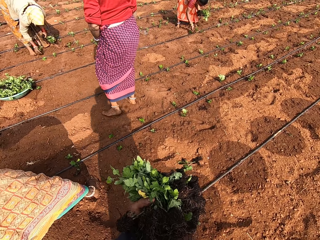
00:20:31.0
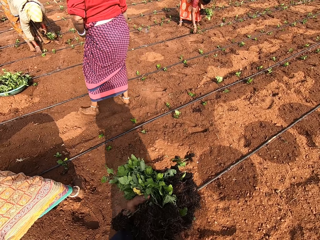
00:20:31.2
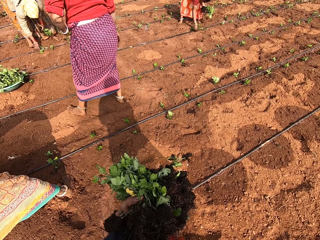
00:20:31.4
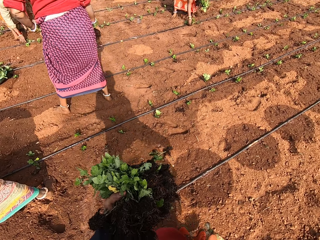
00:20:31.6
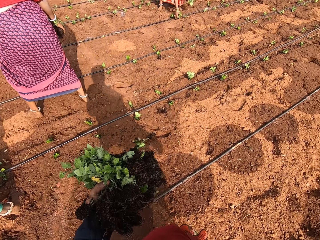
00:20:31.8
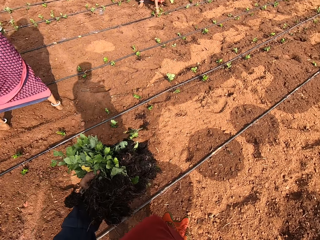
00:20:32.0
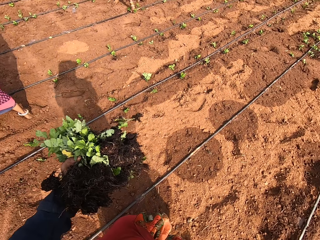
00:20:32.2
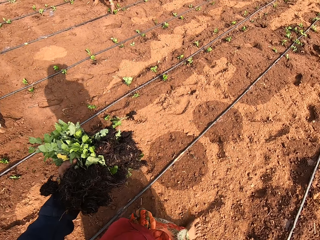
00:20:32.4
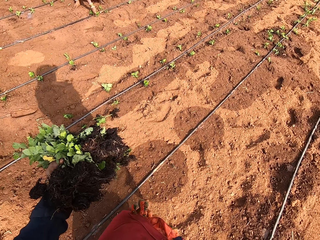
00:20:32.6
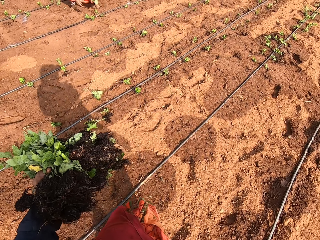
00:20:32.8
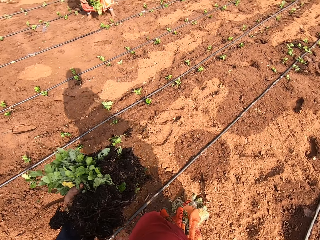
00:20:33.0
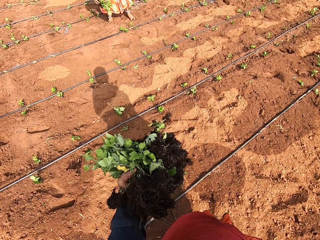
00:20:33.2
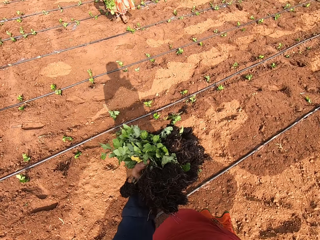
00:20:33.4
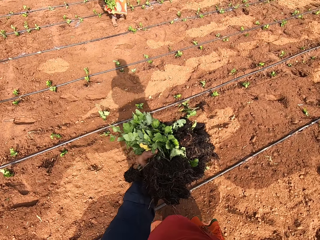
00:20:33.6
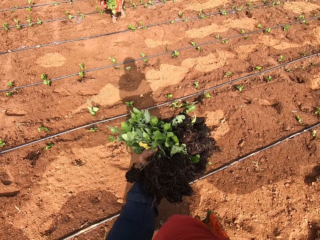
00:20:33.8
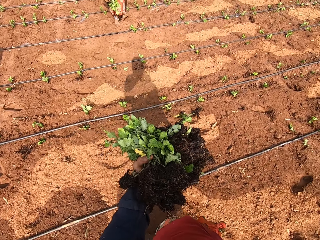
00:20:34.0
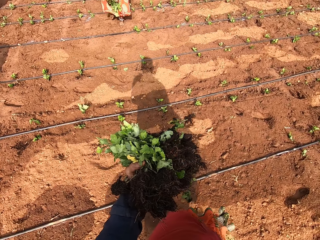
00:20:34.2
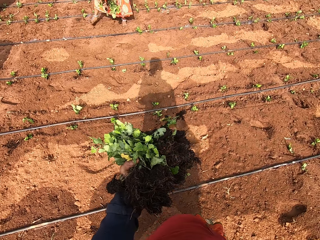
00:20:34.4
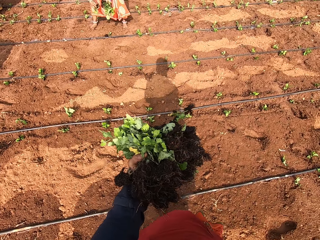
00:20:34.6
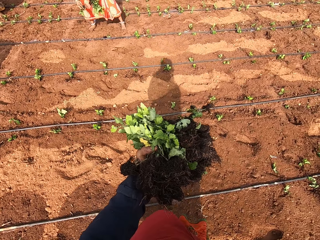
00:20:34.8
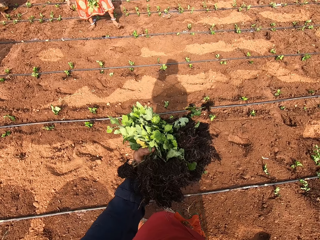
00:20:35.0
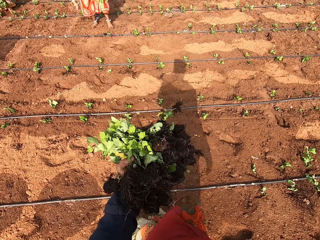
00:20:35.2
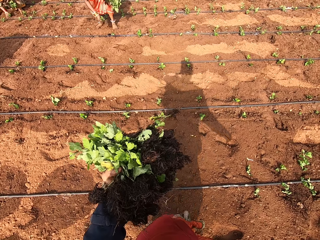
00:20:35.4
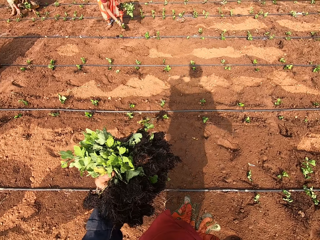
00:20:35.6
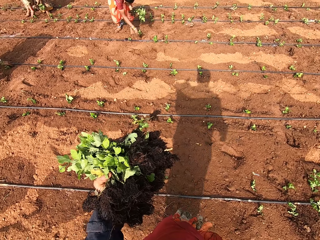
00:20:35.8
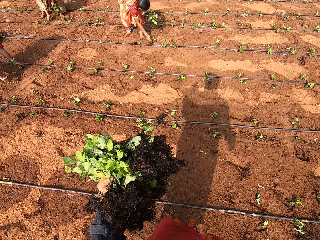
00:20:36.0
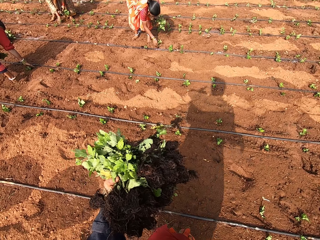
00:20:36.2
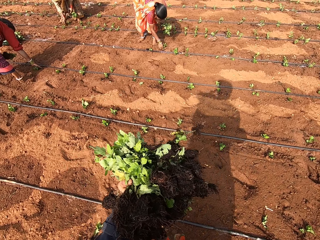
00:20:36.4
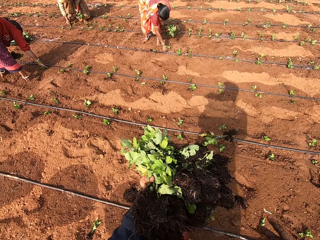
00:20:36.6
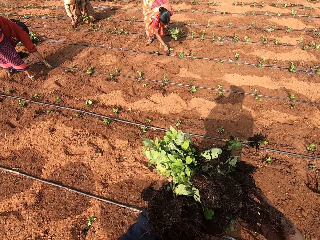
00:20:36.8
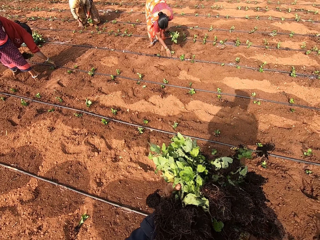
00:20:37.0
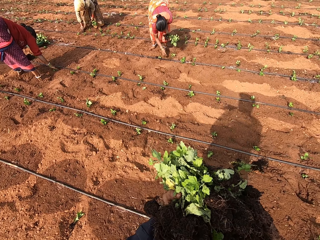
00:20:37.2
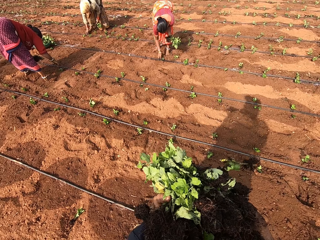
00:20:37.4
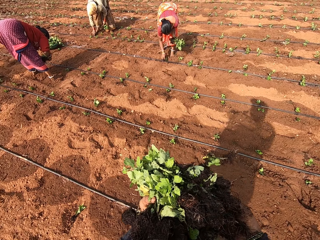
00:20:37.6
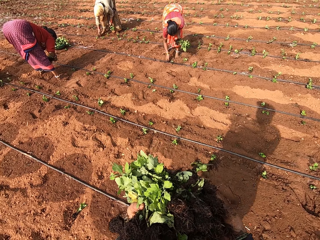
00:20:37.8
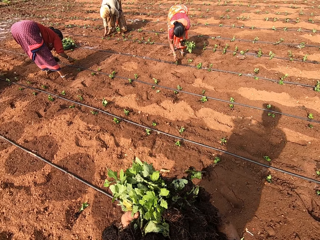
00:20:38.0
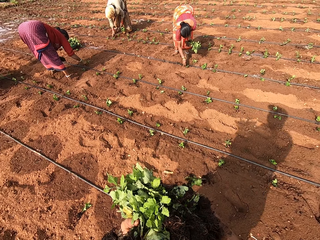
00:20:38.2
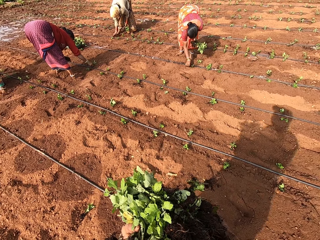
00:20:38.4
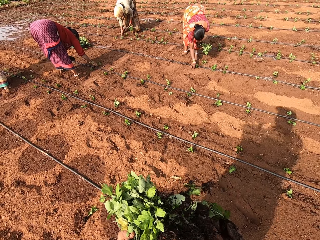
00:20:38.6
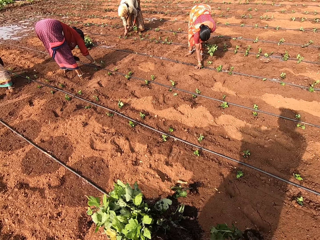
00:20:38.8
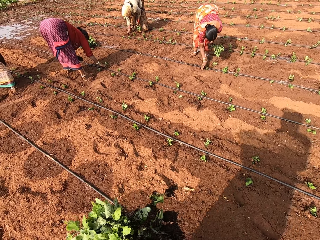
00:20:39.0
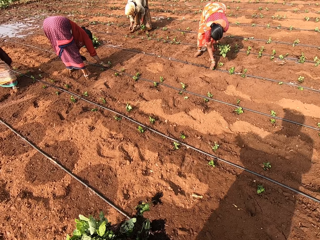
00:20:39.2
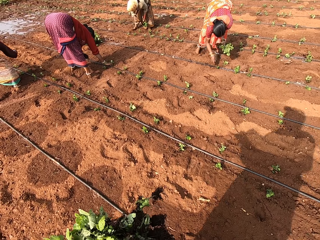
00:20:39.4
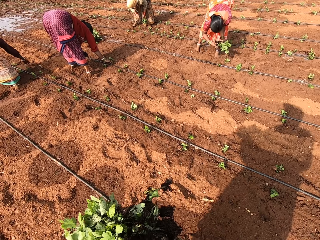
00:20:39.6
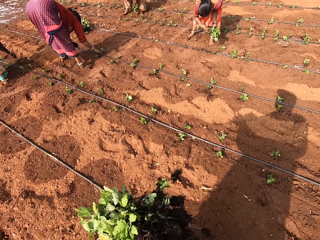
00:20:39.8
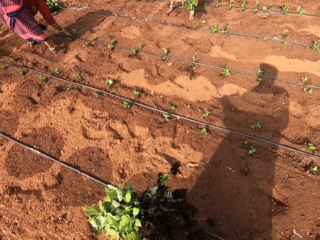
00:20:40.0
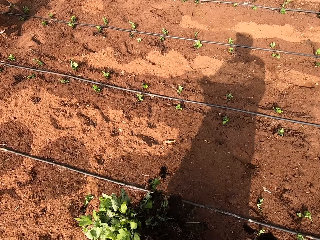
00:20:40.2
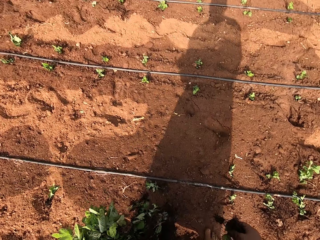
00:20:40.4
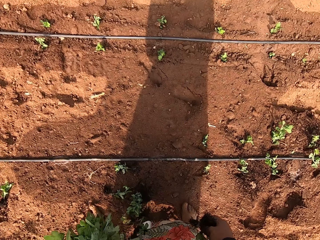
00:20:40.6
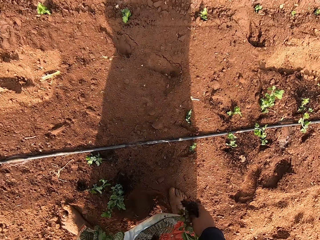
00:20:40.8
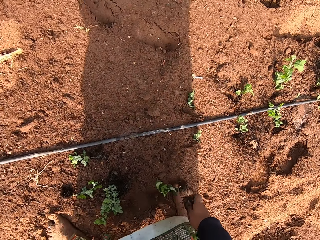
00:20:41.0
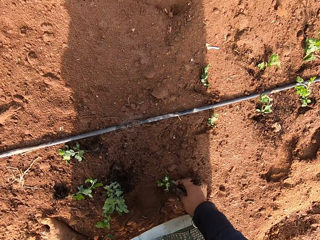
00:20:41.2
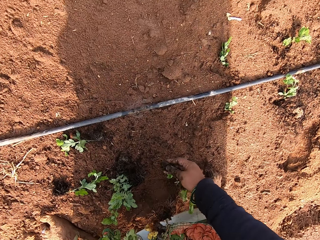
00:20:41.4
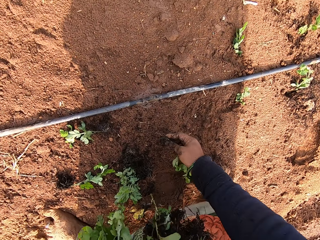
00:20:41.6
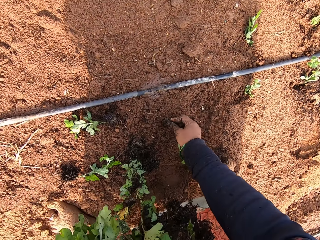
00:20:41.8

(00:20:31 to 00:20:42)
A woman picks a seedling from her left hand with her right hand. A second woman picks a seedling from the ground with her right hand. The first woman places the seedling on the ground with her right hand. The second woman plants the seedling in the ground with her right hand. The camera wearer moves around. The second woman picks a seedling from her left hand with her right hand. The first woman shuffles sand on the ground with her right hand. A third woman adjusts a seedling on the ground with her right hand. The second woman plants the seedling in the ground with her right hand. The second woman picks a seedling from the ground with her right hand. The third woman picks a seedling from her left hand with her right hand. The second woman plants the seedling in the ground with her right hand. The third woman plants the seedling in the ground with her right hand. The camera wearer picks a seedling from her left hand with her right hand. A lady plants seedlings. A person plants seedlings. The second woman picks a seedling from her left hand with her right hand.

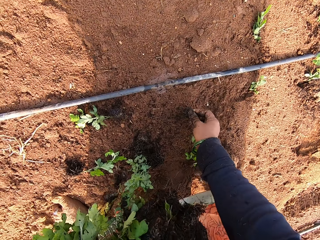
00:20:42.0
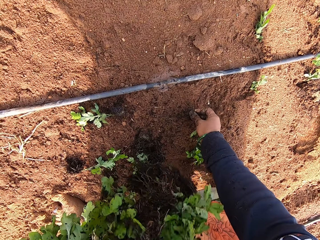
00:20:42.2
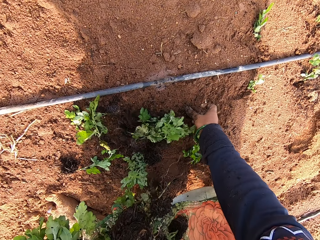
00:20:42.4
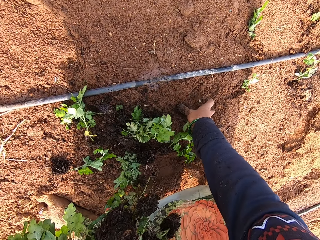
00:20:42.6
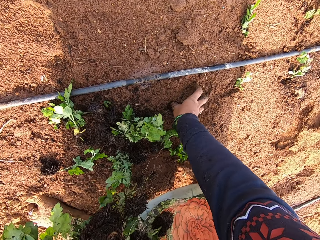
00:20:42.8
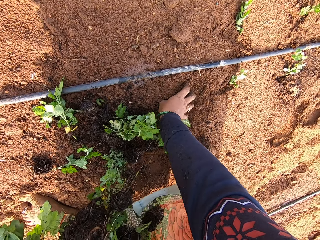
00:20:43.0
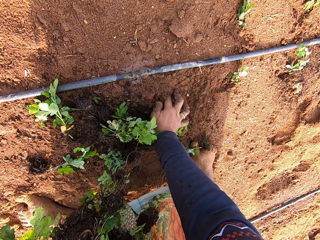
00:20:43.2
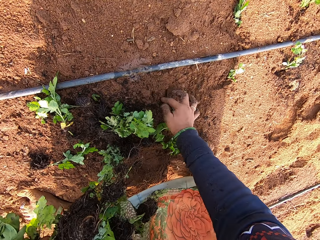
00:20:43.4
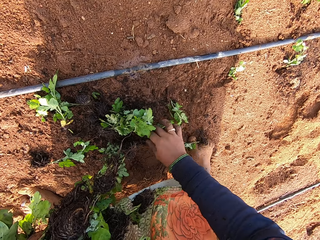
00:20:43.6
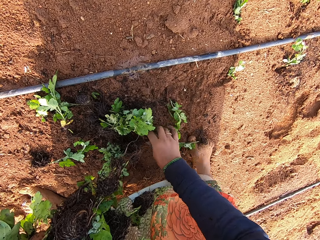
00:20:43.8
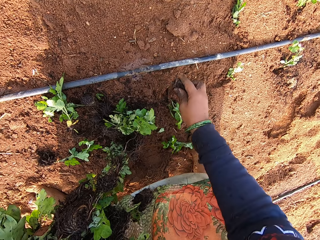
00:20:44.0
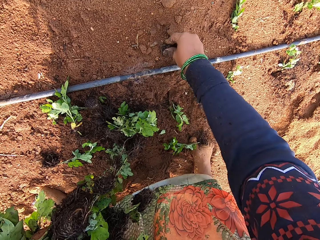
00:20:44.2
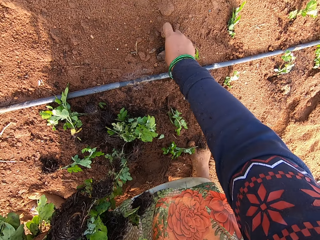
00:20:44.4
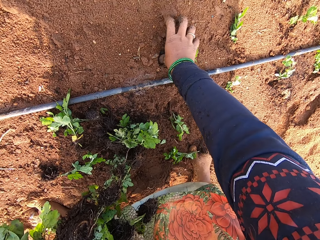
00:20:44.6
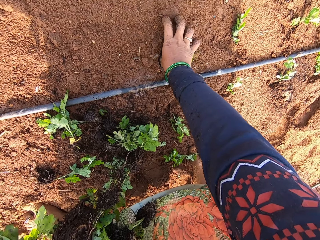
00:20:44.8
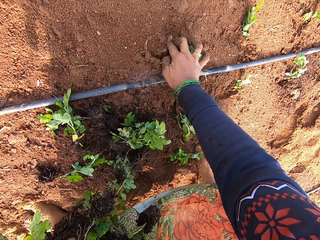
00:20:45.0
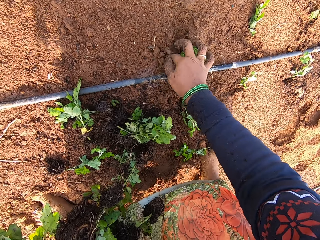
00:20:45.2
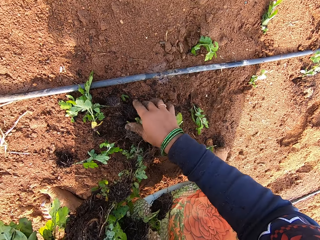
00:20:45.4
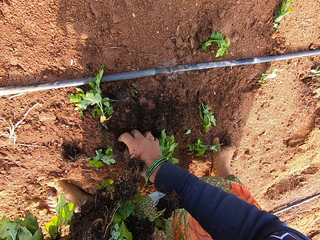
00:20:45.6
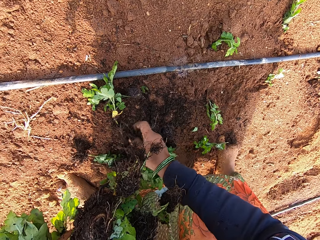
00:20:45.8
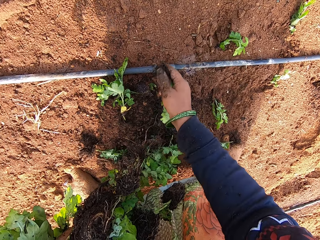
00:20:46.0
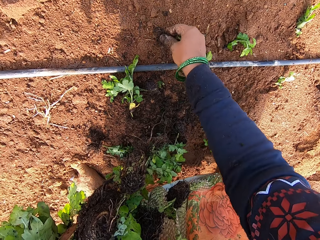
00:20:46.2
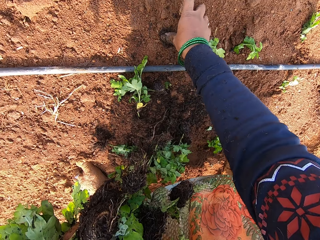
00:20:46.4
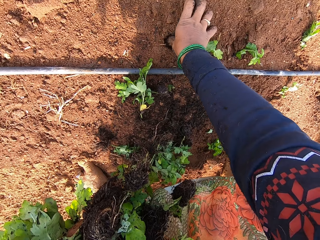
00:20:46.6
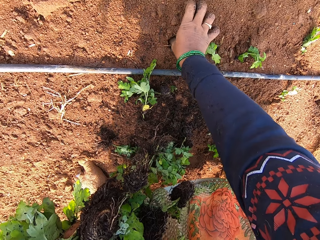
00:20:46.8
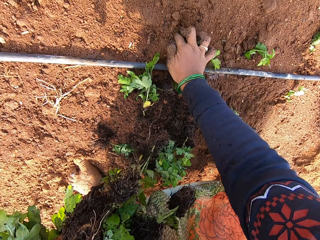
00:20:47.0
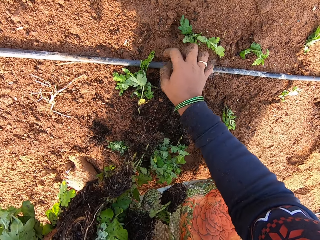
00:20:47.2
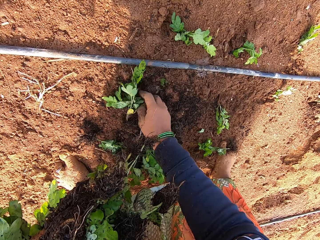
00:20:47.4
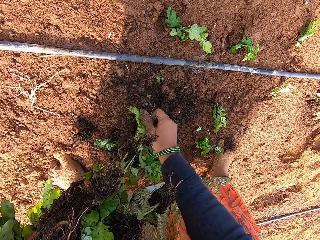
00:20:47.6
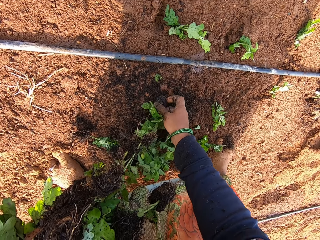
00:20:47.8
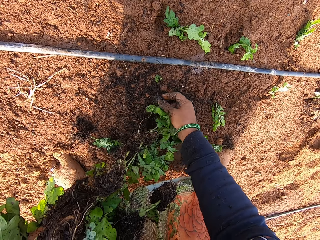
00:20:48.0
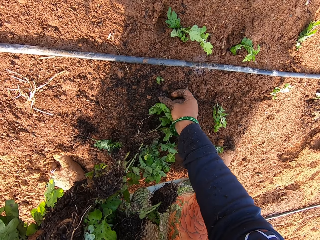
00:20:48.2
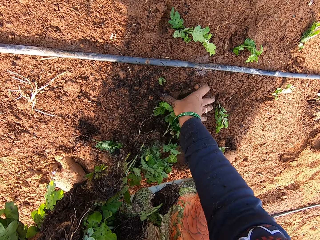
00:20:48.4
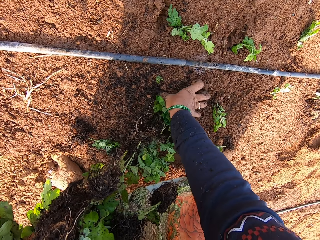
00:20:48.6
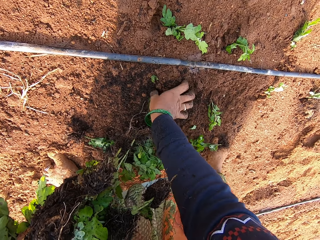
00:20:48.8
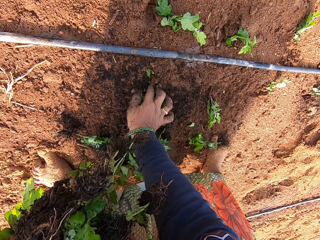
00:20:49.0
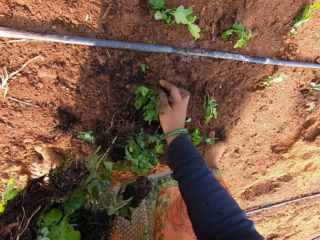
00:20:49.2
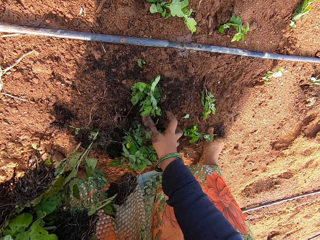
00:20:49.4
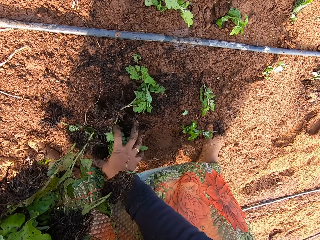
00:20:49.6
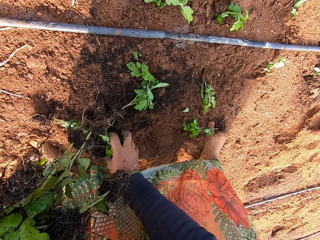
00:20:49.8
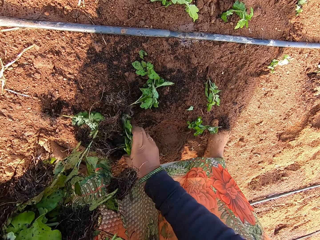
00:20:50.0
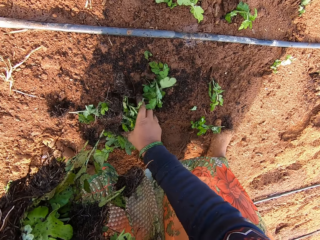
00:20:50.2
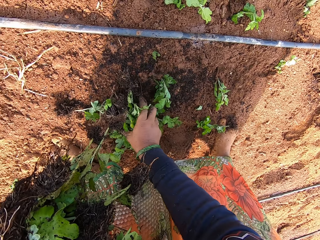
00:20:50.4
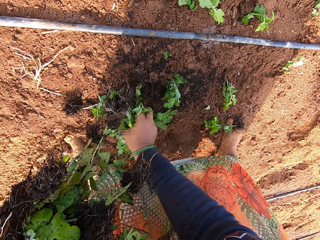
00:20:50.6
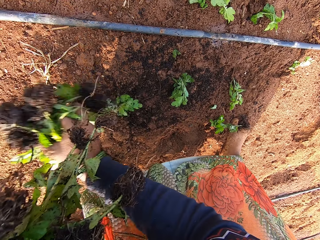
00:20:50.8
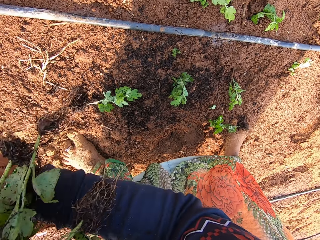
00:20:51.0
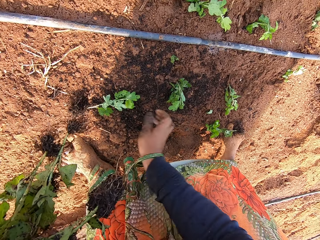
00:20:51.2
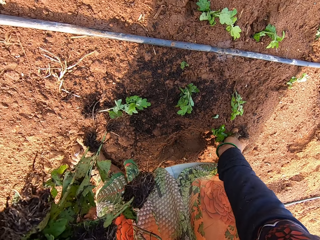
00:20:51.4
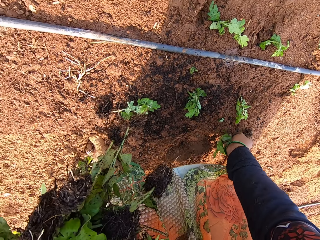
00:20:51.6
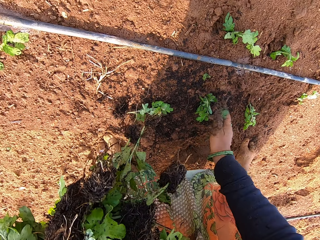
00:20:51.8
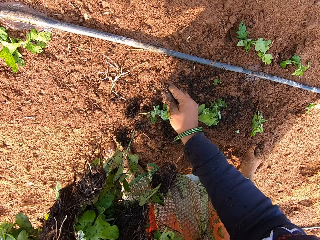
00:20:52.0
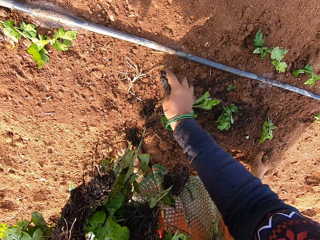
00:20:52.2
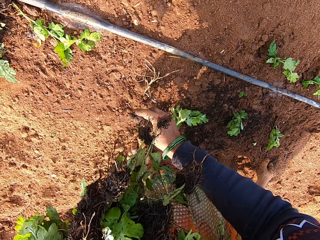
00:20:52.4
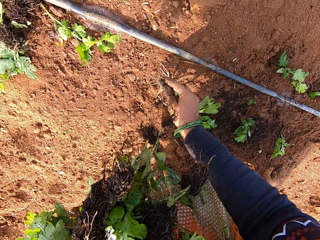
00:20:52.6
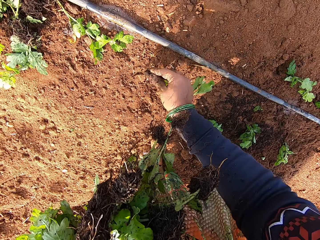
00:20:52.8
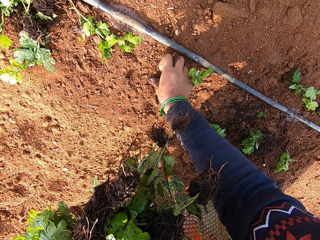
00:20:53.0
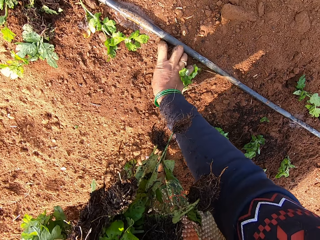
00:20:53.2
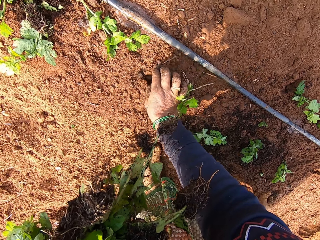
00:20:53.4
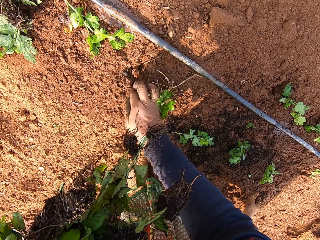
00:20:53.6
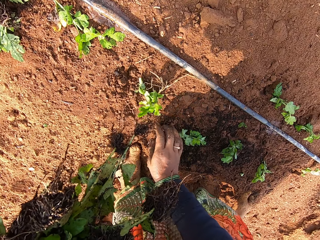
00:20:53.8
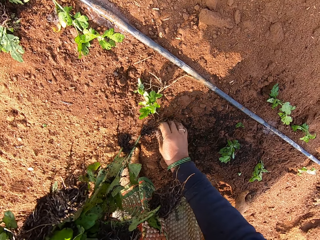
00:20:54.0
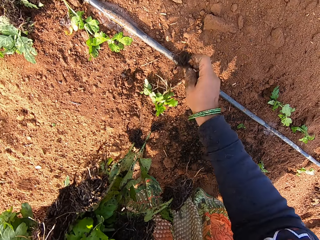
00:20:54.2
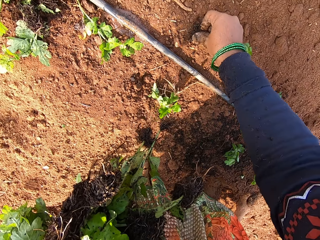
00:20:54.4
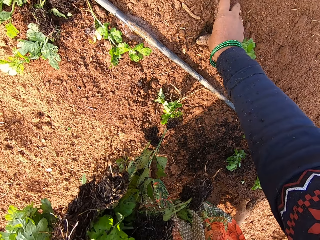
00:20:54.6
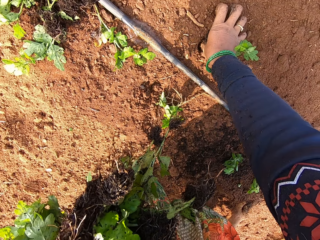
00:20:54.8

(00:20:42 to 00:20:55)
The camera wearer plants the seedling in the ground with her right hand. She picks a seedling from the ground with her right hand. She plants the seedling in the ground with her right hand. She picks a seedling from the ground with her right hand. She plants the seedling in the ground with her right hand. She picks a seedling from the ground with her right hand. She plants the seedling in the ground with her right hand. She picks seedlings from the ground with her right hand. She throws the seedlings on the ground with her right hand. She picks a seedling from the ground with her right hand. She plants the seedling in the ground with her right hand. She picks a seedling from the ground with her right hand. She plants the seedling in the ground with her right hand.
